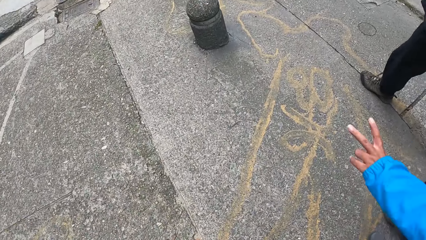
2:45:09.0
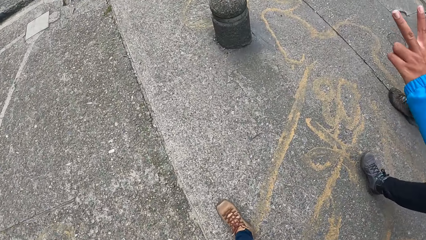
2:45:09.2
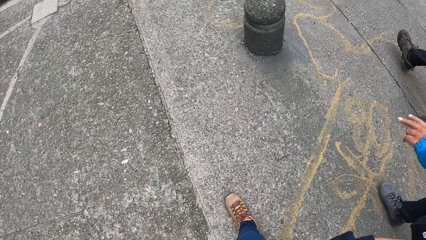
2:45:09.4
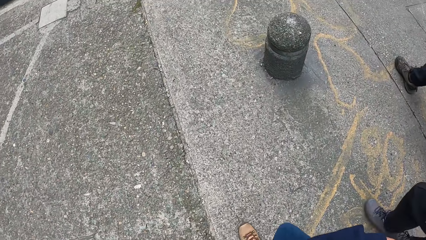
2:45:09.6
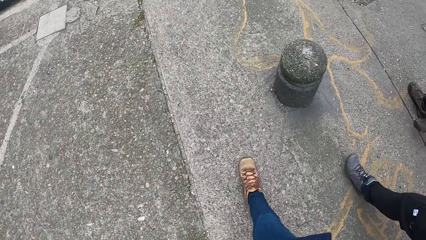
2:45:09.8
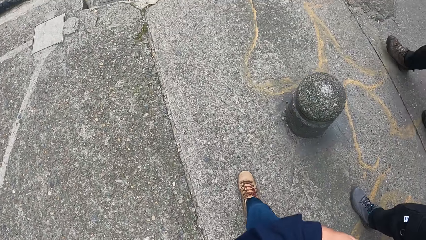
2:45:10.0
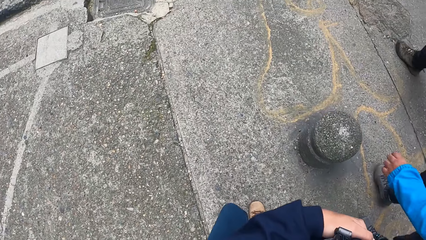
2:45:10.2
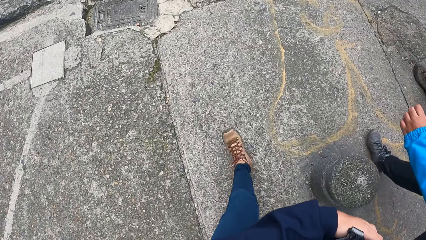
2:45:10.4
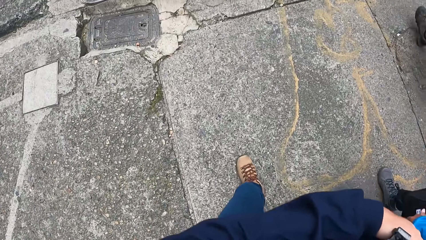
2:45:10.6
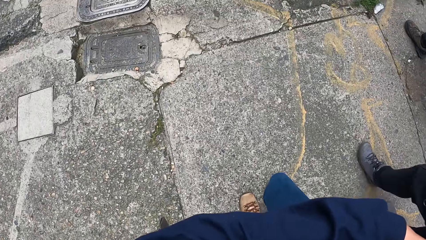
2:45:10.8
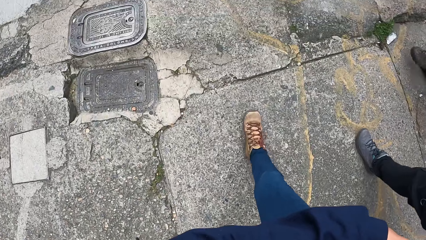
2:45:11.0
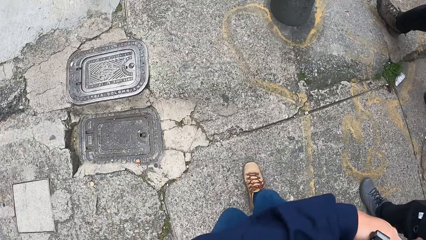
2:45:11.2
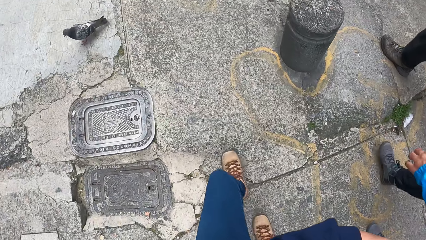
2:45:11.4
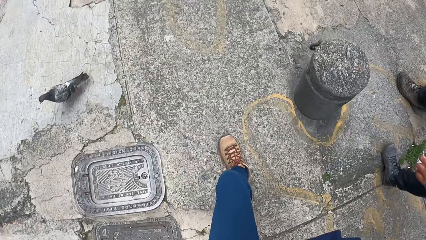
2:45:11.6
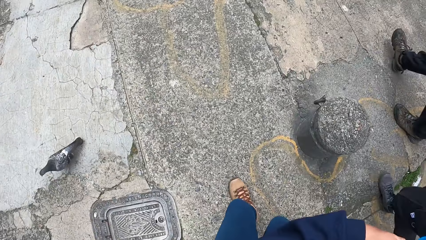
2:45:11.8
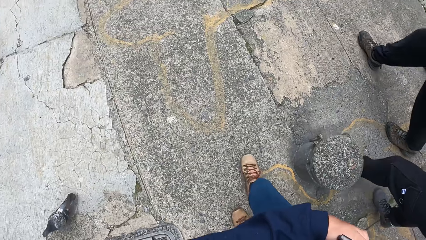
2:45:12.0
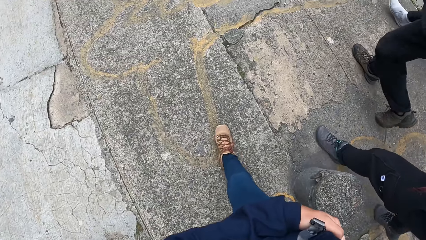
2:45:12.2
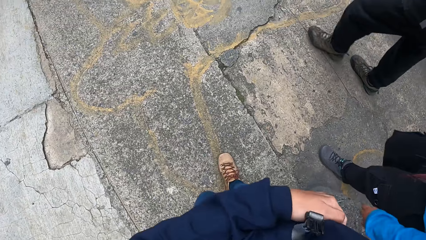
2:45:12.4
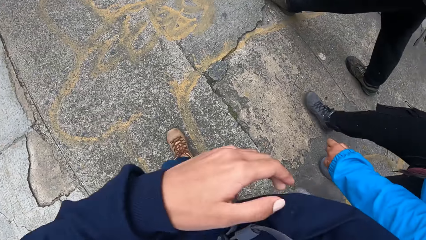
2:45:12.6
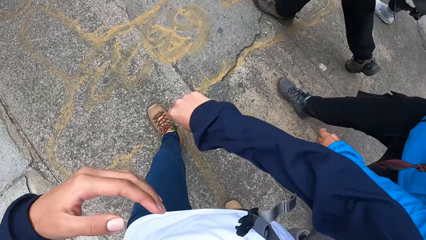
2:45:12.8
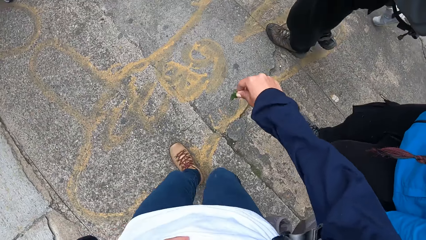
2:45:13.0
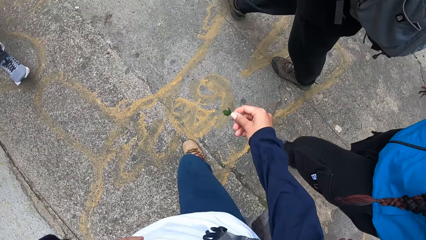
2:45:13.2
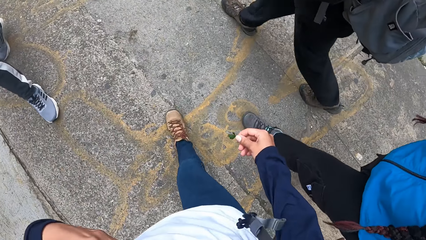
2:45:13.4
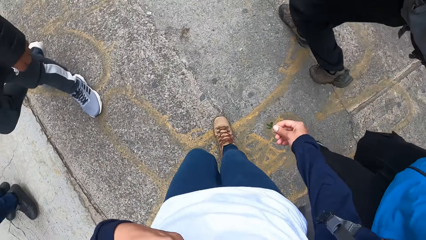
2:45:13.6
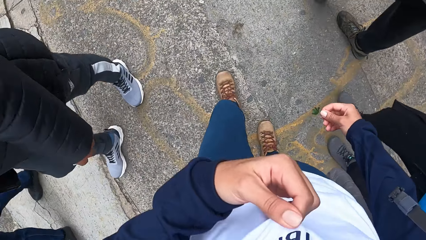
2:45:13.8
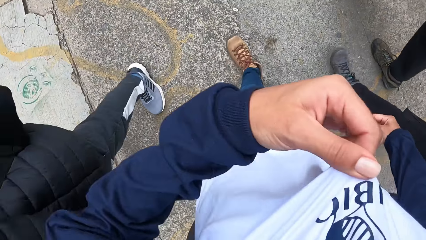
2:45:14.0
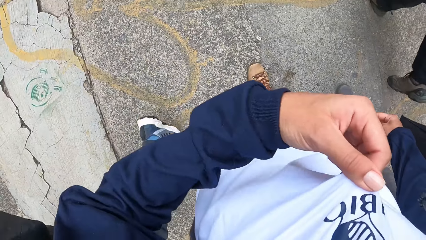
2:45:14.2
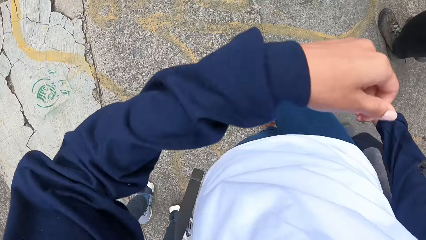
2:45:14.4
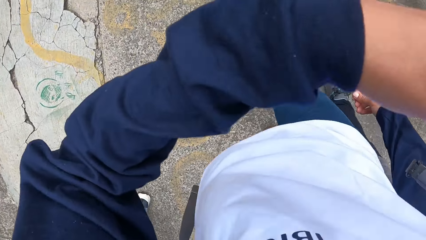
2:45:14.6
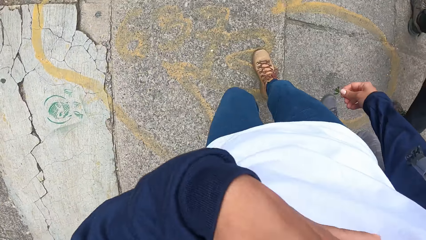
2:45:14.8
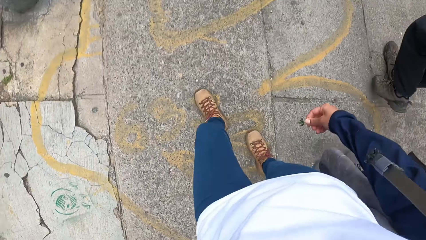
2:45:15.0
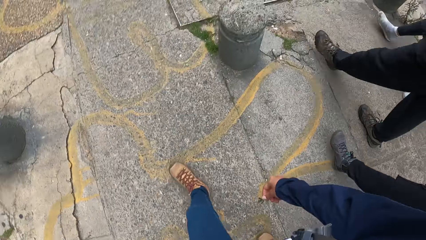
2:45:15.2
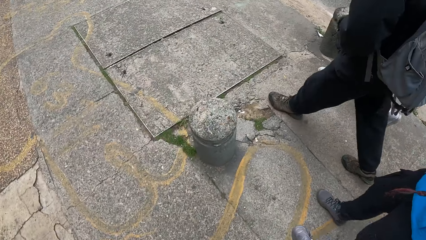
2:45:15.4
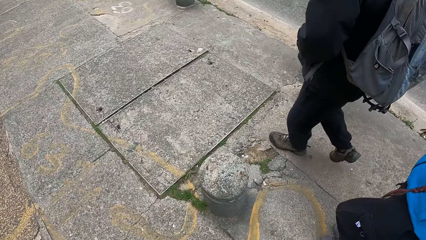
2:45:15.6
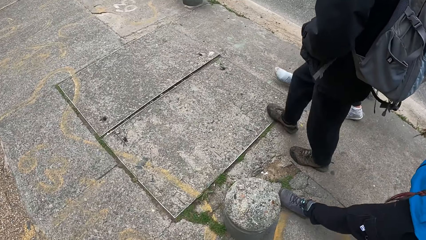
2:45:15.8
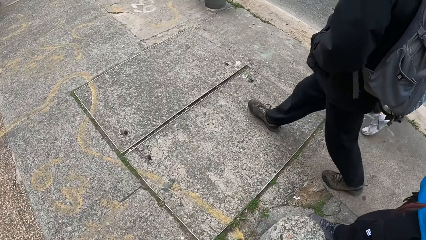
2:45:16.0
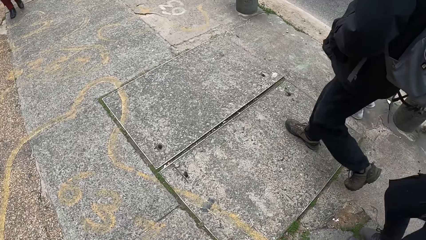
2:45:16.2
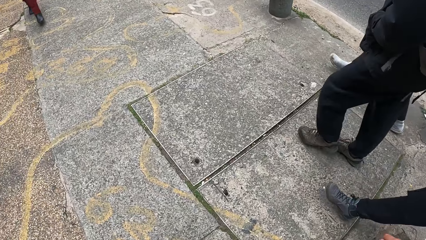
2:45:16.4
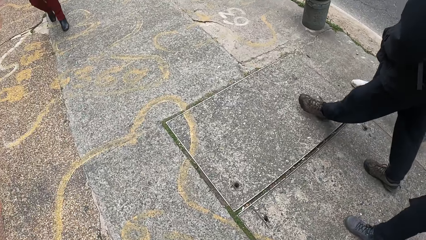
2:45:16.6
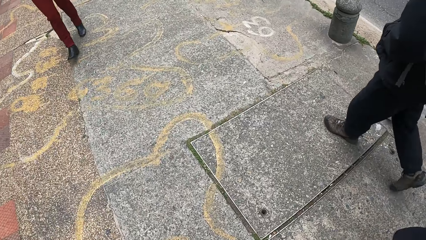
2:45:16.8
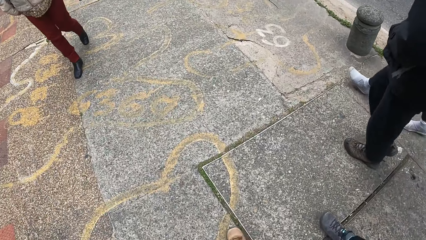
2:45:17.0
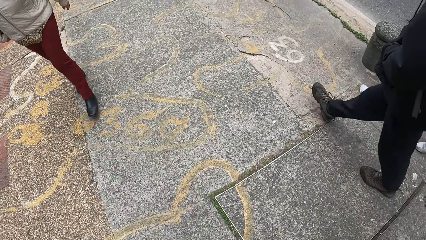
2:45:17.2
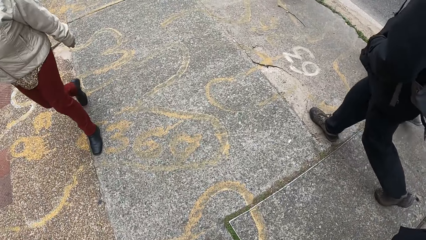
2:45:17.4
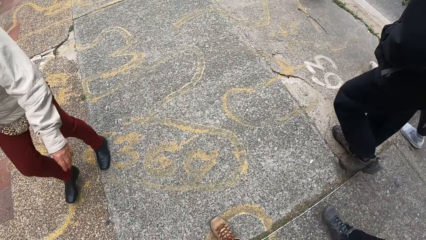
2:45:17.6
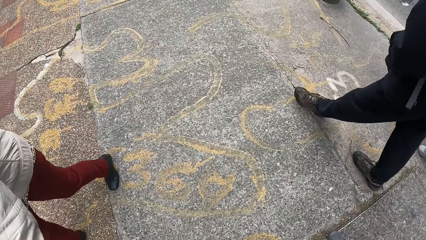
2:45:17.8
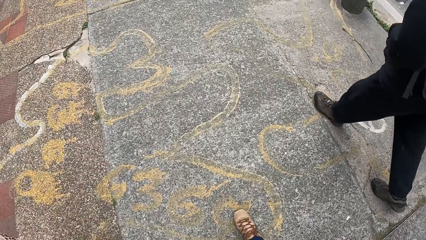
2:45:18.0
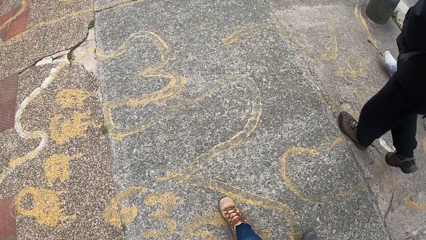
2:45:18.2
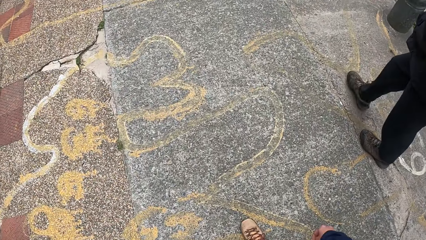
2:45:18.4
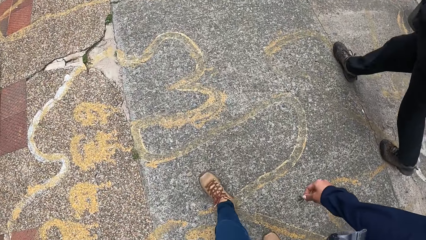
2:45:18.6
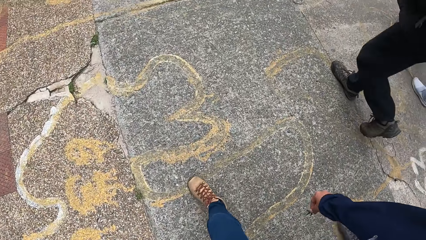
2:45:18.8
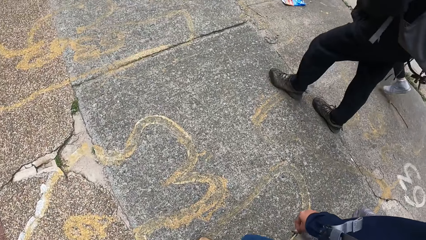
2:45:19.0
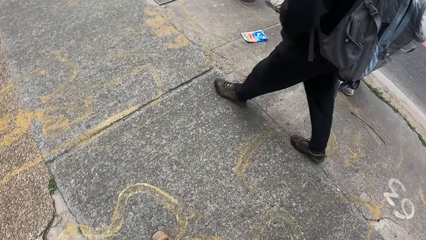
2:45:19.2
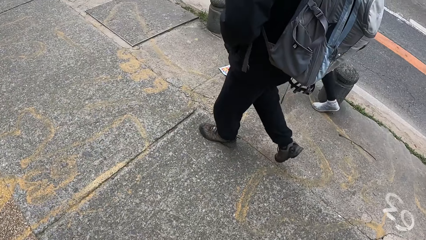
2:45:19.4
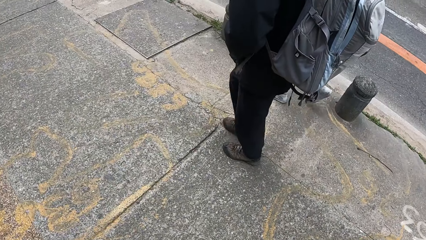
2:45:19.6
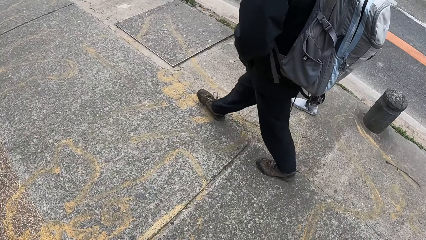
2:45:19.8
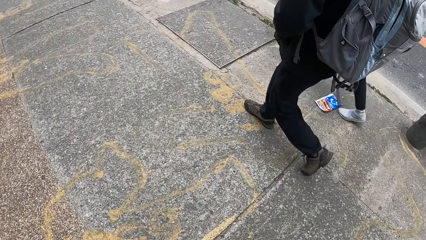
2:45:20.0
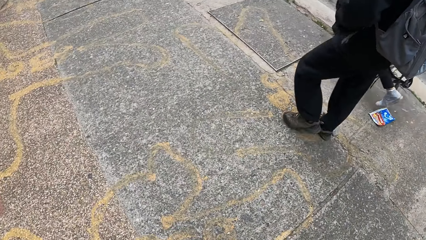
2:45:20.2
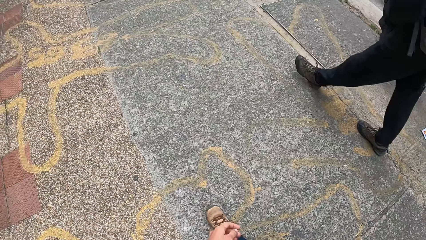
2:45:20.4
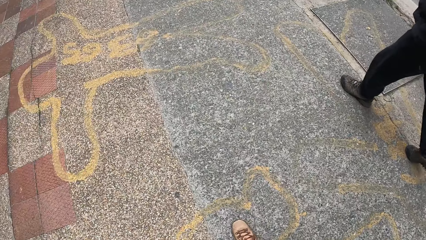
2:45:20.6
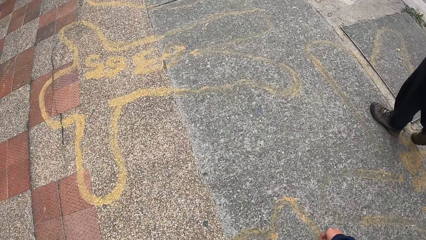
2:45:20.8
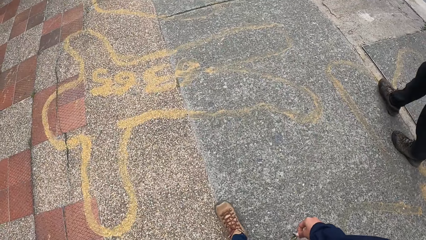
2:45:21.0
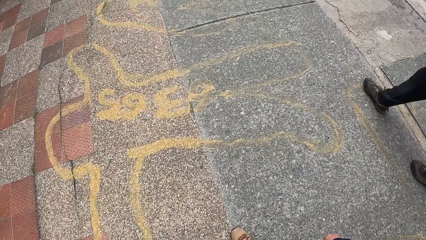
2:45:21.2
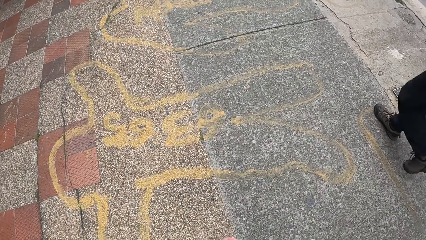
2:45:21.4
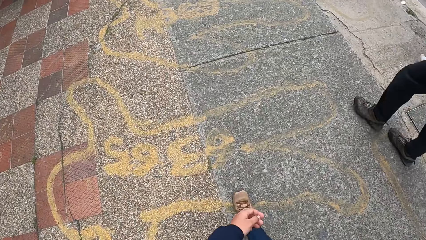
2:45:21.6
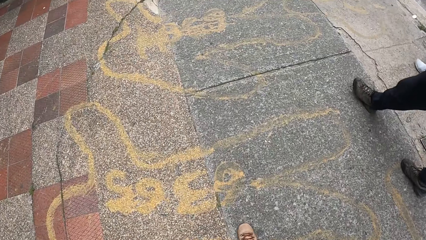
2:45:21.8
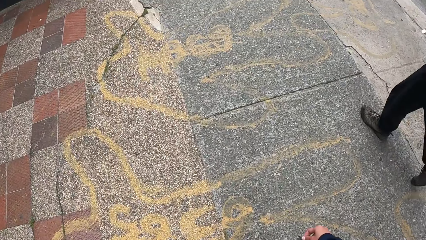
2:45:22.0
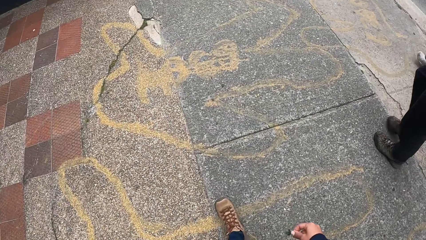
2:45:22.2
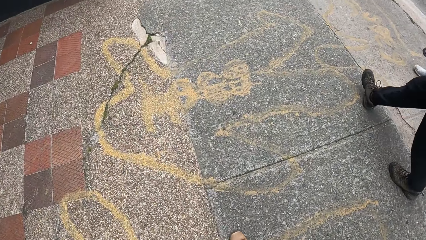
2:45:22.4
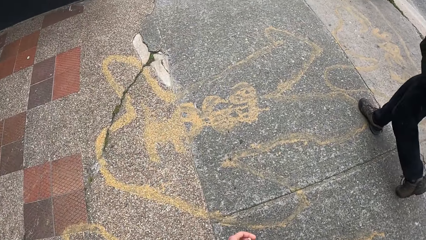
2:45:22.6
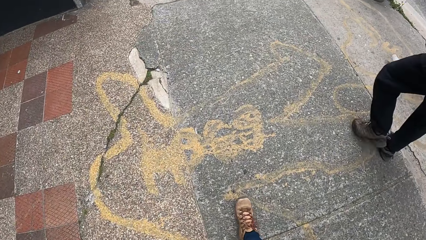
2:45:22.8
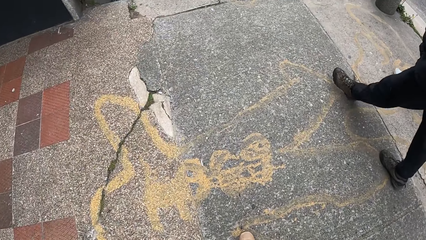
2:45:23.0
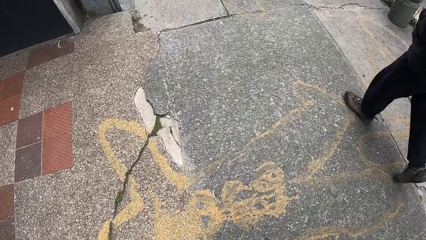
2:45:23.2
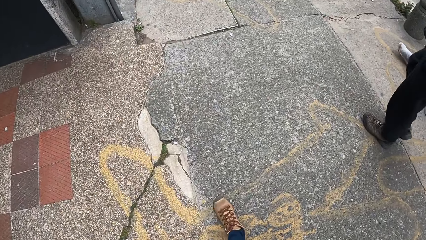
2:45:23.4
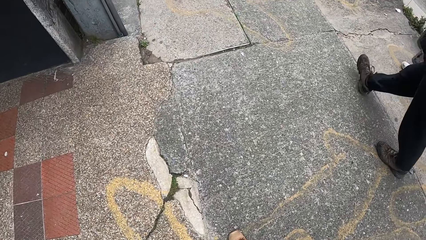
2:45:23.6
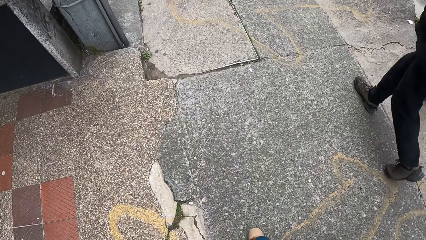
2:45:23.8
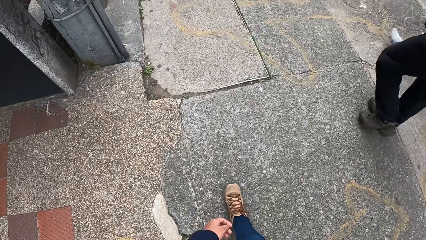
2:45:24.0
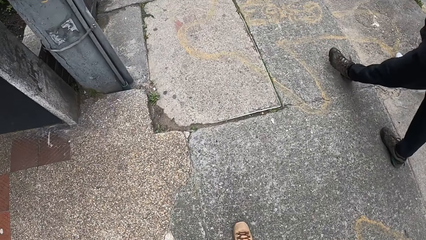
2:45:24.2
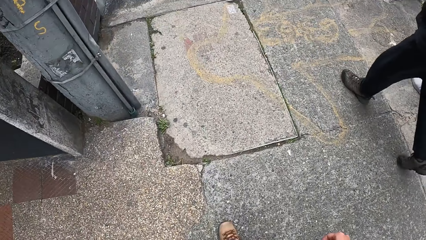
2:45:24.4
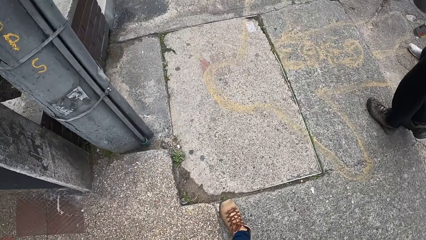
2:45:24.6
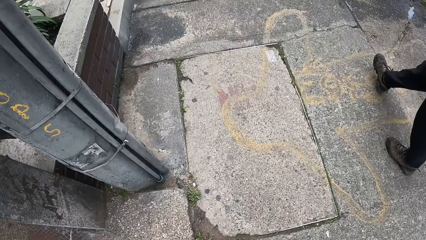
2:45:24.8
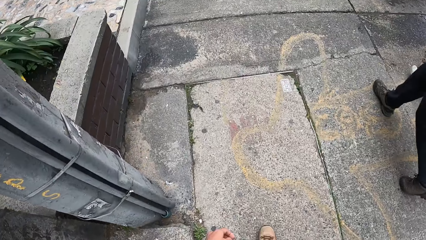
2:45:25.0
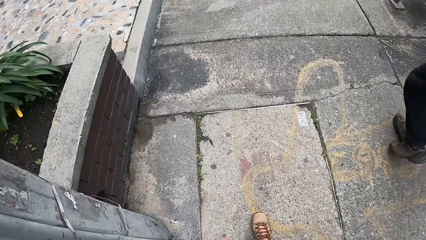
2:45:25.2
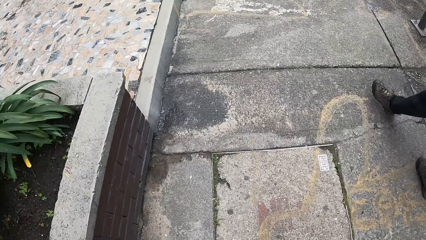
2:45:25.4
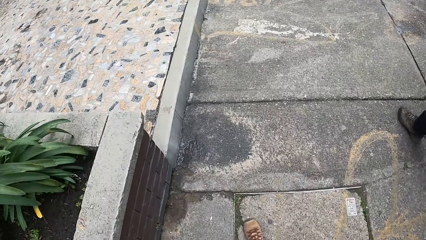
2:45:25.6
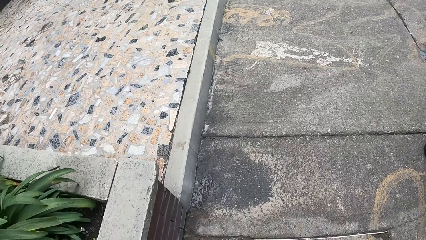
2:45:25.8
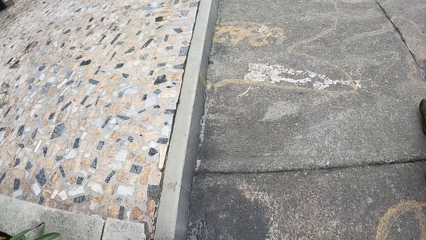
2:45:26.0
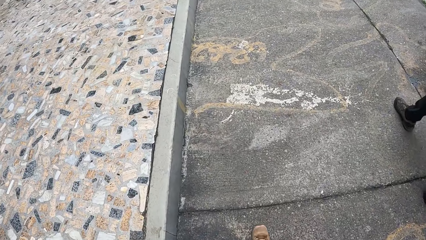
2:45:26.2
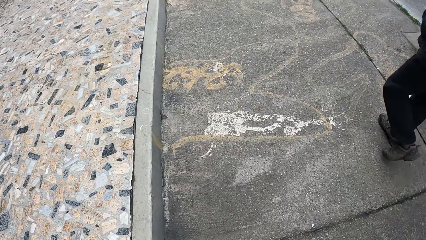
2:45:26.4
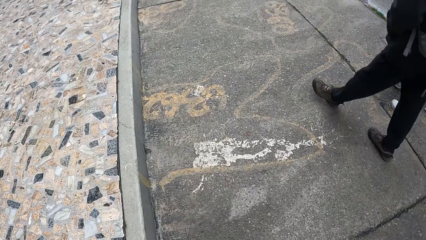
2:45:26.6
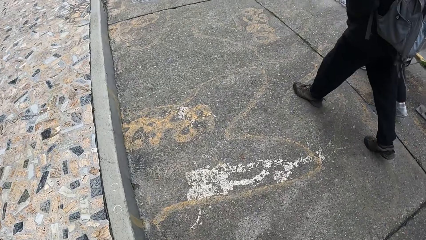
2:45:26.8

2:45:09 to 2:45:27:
The camera wearer holds the cloverleaf in his right hand. He pulls his shirt with his left hand.
